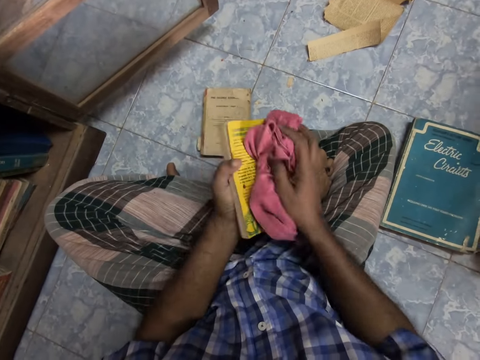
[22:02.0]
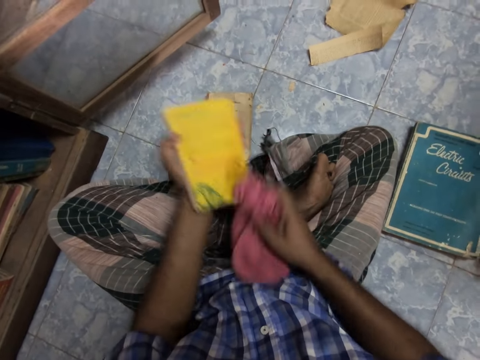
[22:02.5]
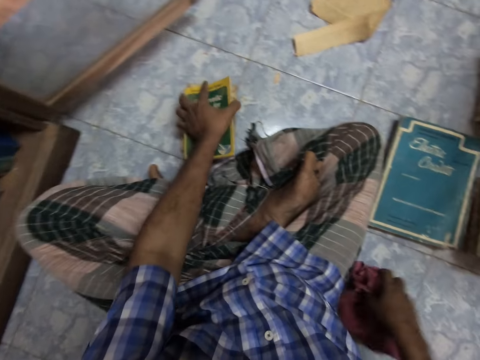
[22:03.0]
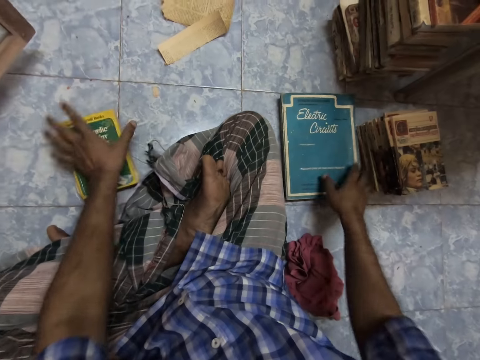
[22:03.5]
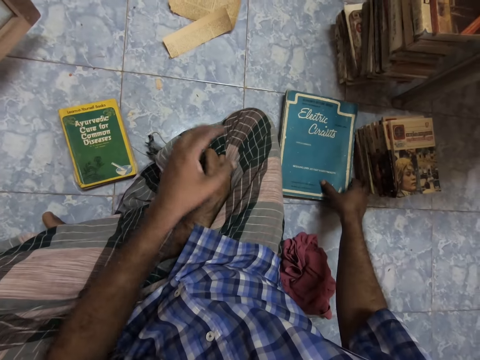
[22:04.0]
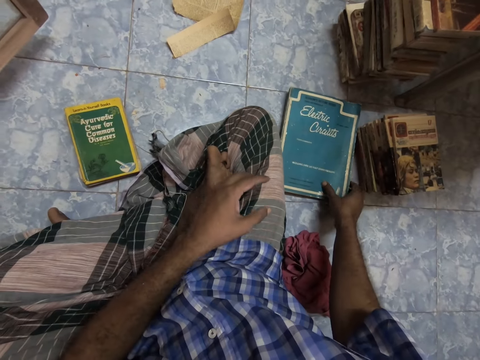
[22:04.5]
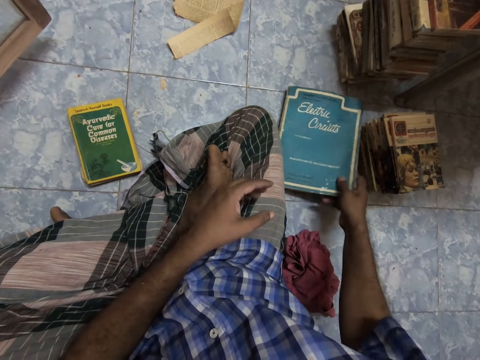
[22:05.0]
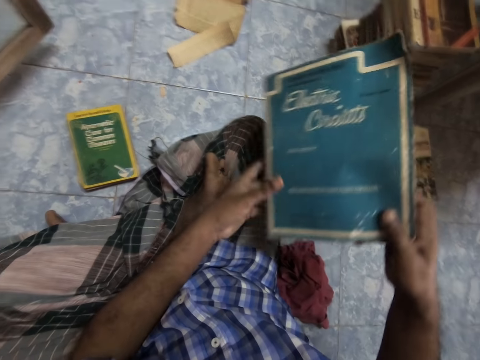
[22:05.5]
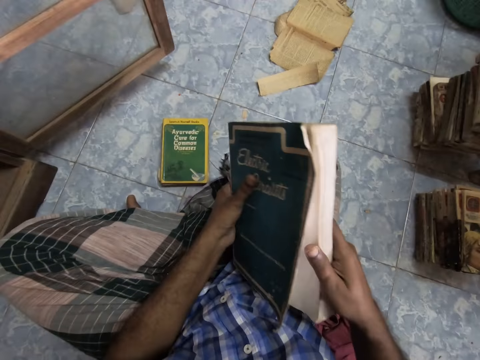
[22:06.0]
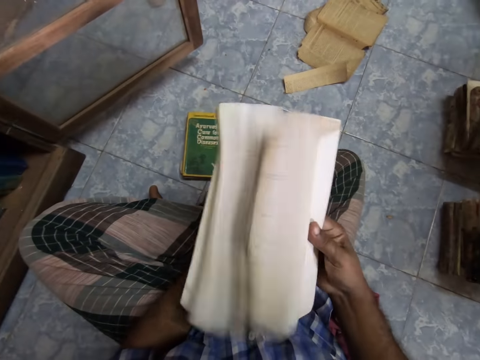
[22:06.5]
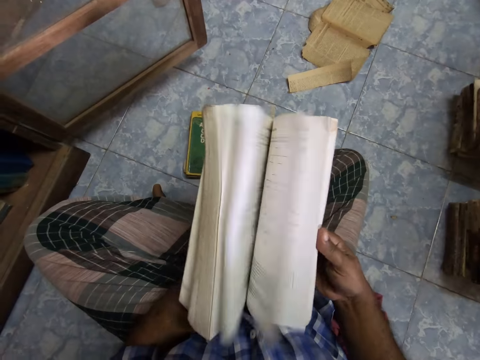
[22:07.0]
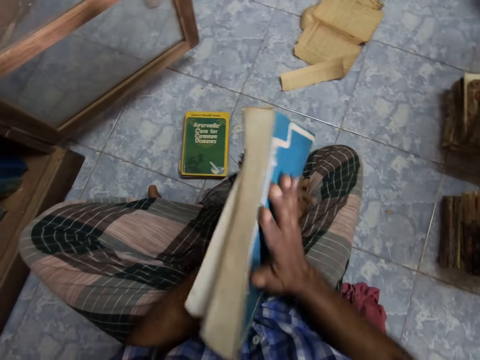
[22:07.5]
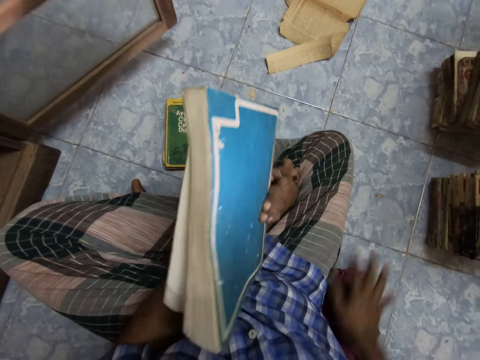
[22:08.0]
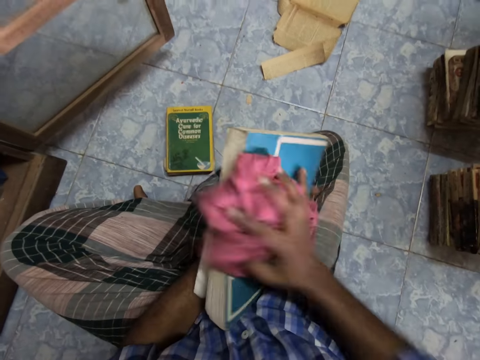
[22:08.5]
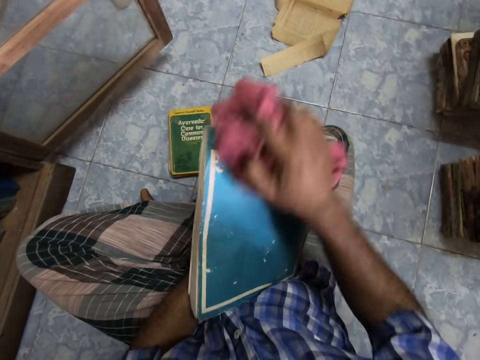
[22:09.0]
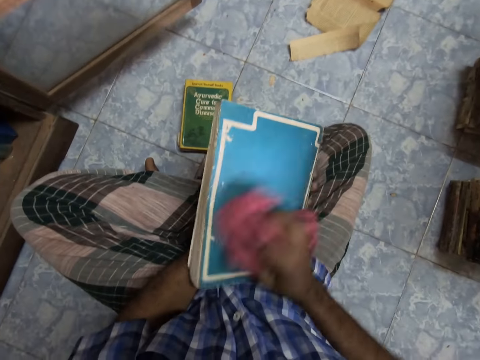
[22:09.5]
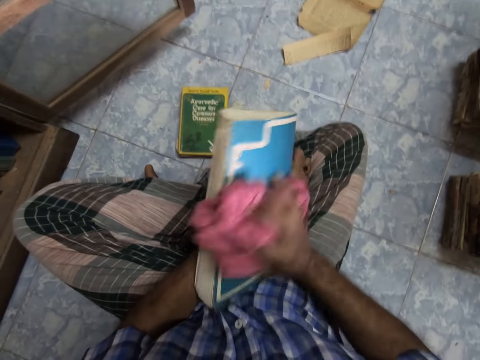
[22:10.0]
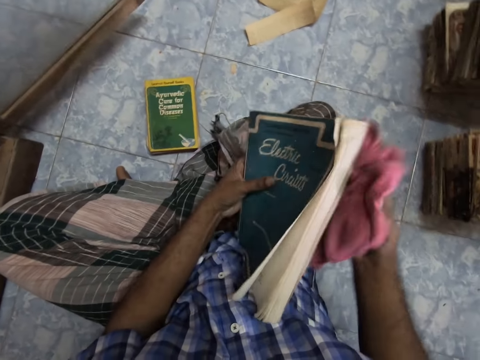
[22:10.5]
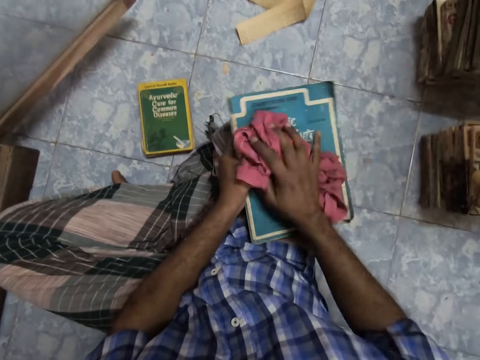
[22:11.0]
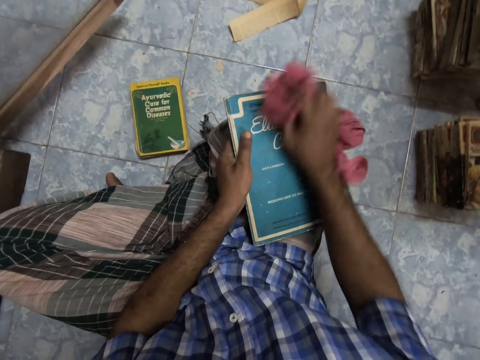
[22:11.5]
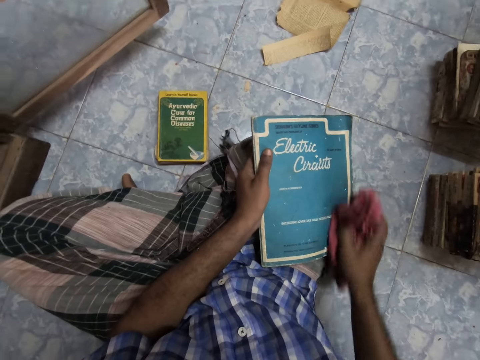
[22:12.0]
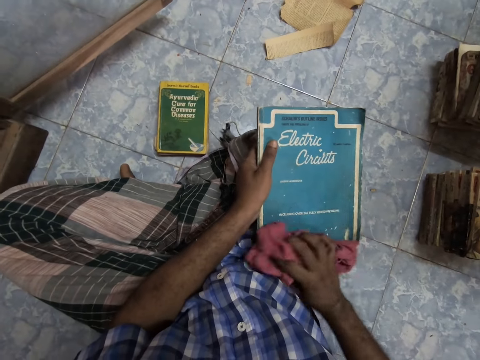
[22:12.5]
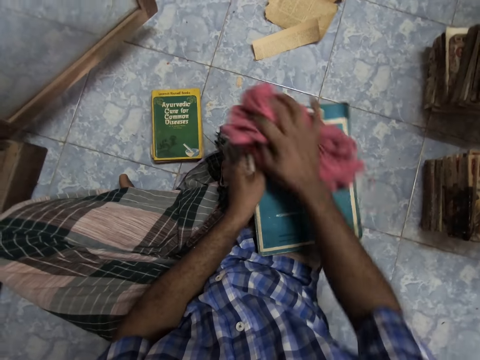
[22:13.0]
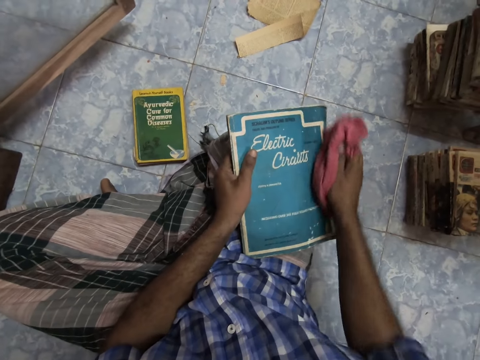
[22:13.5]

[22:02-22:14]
The camera wearer drops the cloth. They place the novel on another. They pick up the book. They adjust the book. They flip the pages. They wipe the book with their hand. They pick up the cloth. They wipe the cloth. They wipe the book.

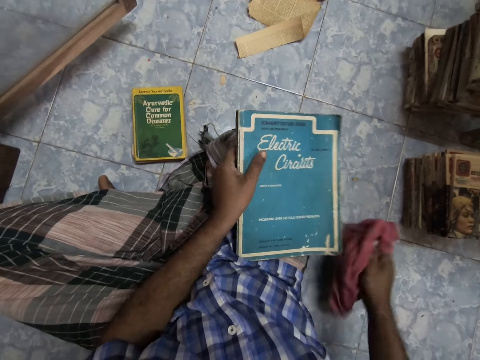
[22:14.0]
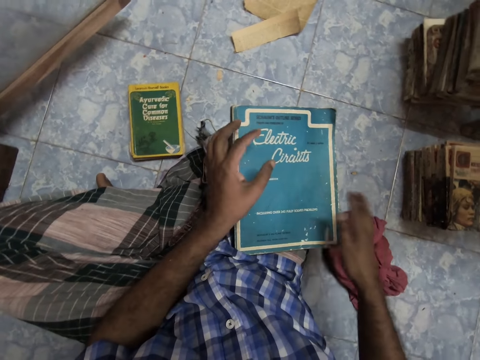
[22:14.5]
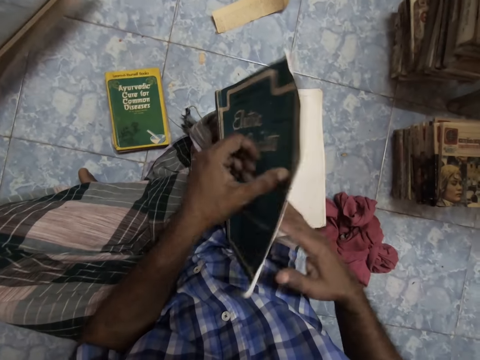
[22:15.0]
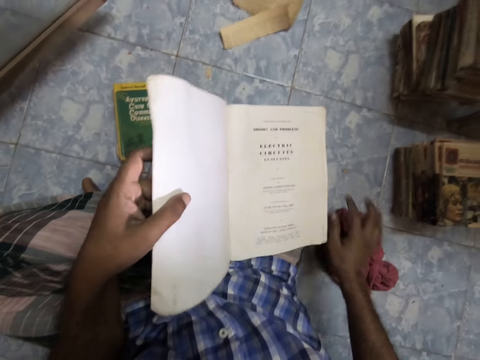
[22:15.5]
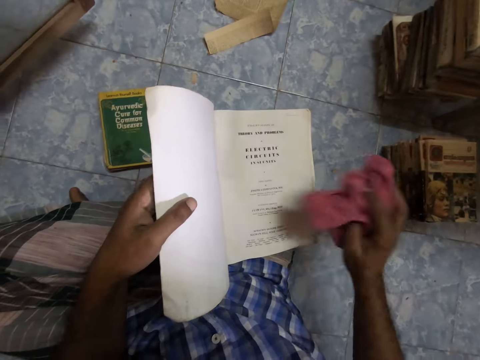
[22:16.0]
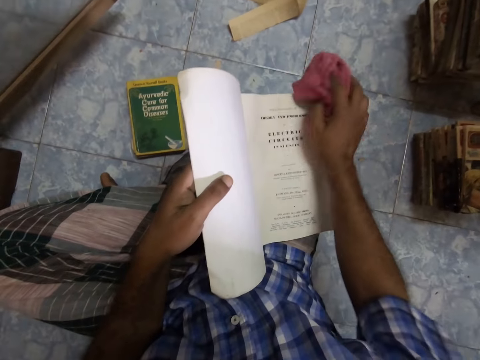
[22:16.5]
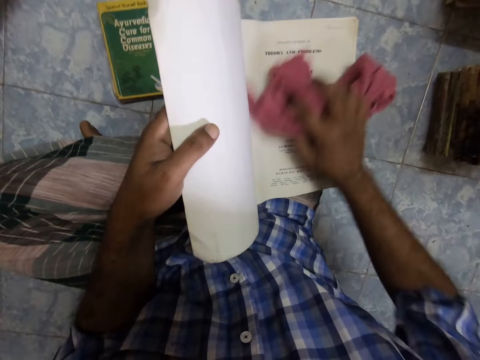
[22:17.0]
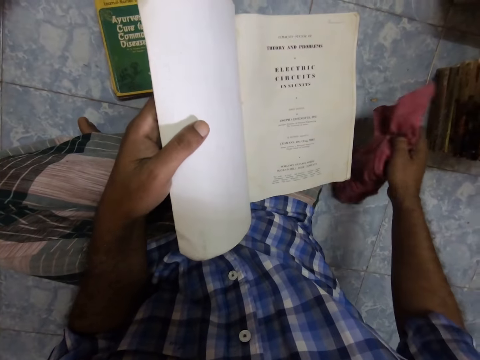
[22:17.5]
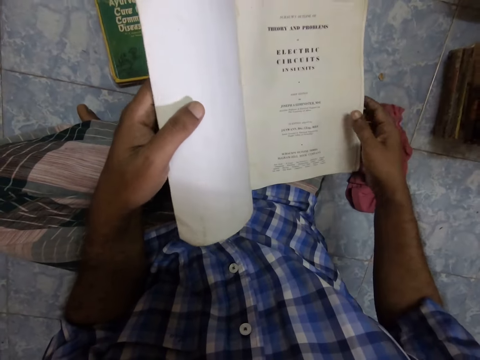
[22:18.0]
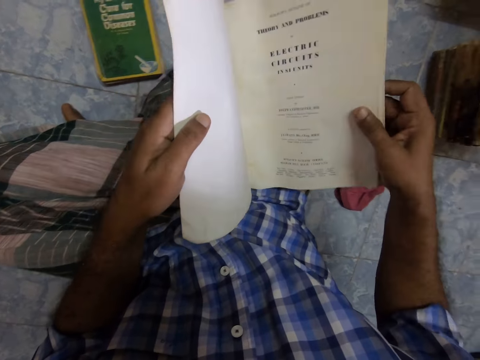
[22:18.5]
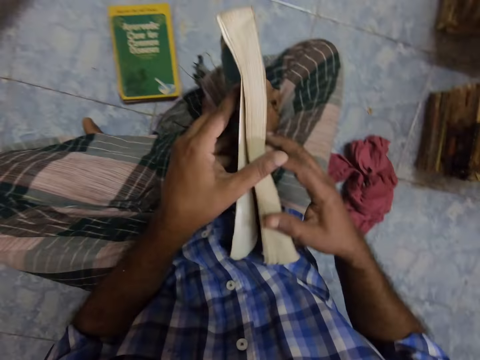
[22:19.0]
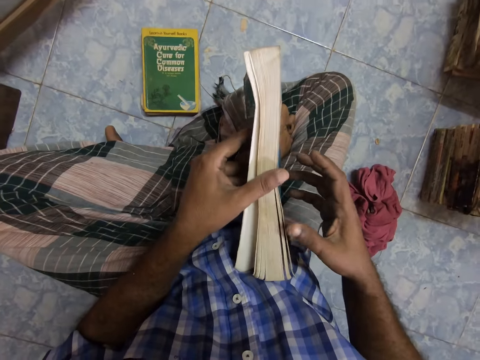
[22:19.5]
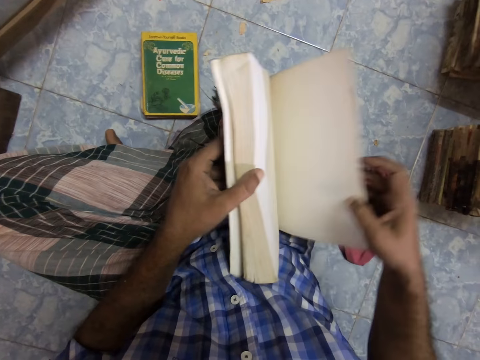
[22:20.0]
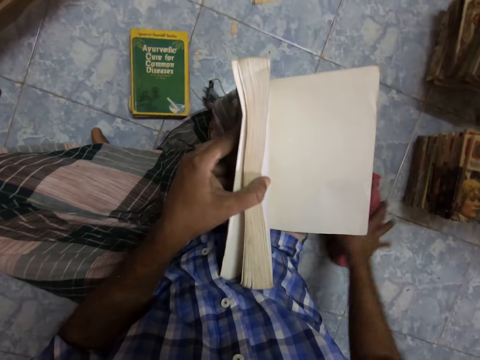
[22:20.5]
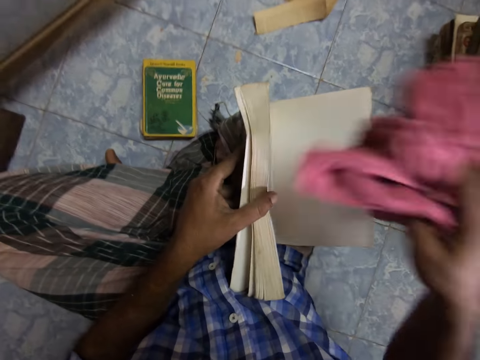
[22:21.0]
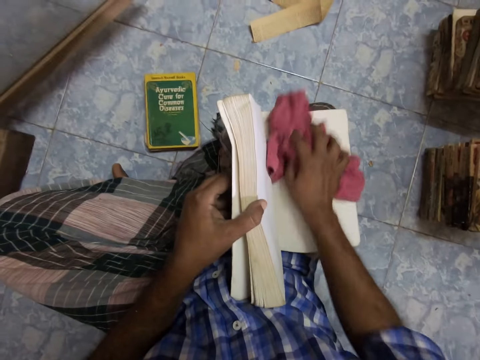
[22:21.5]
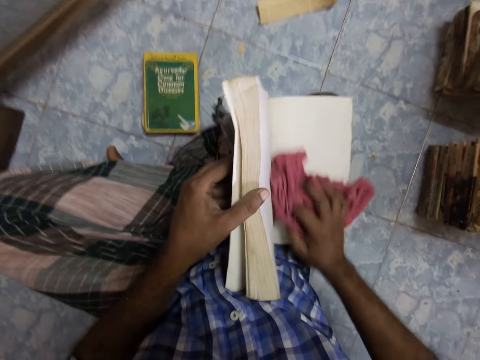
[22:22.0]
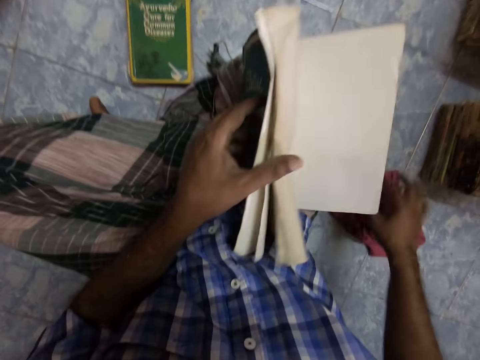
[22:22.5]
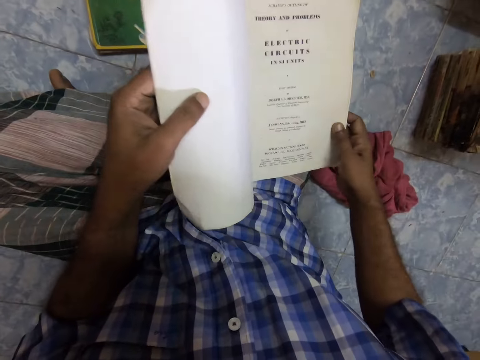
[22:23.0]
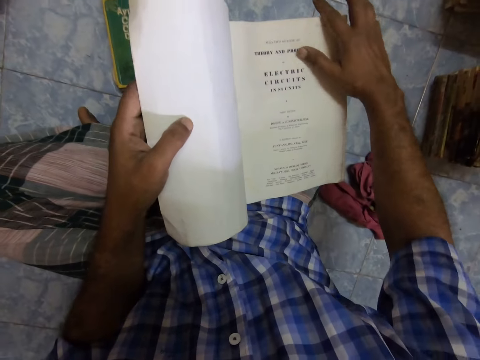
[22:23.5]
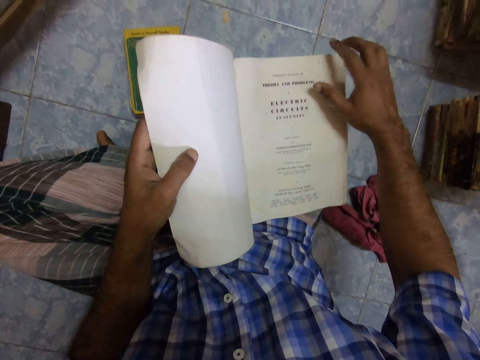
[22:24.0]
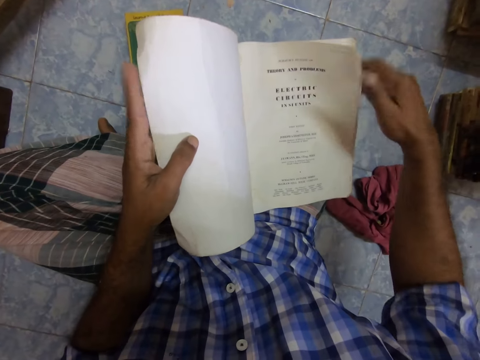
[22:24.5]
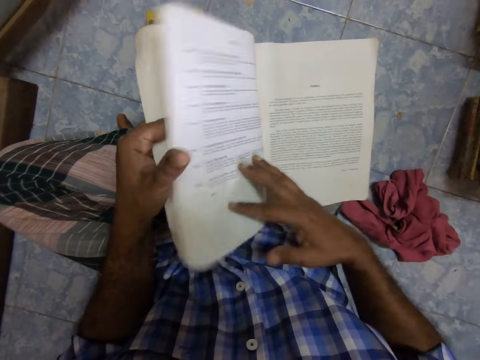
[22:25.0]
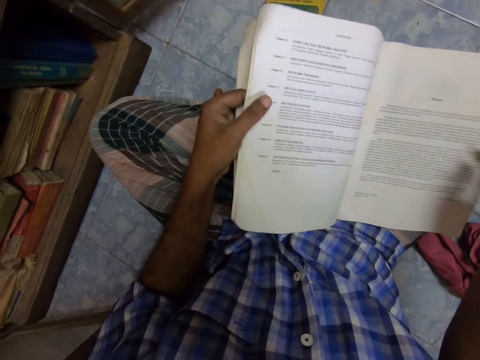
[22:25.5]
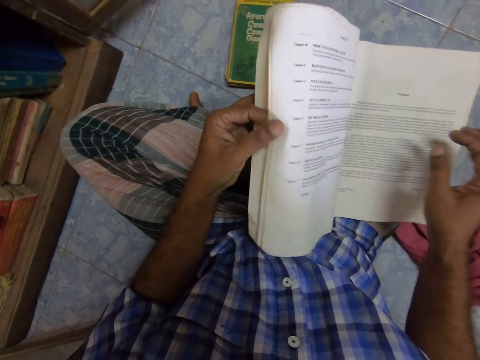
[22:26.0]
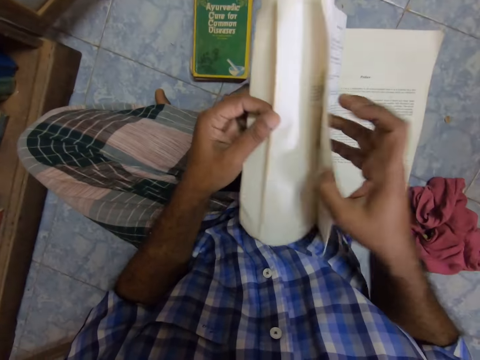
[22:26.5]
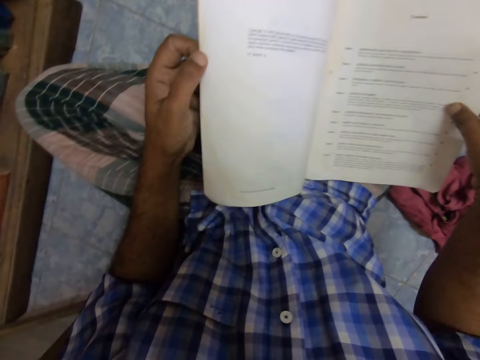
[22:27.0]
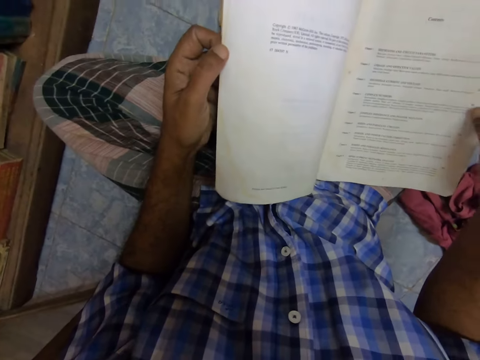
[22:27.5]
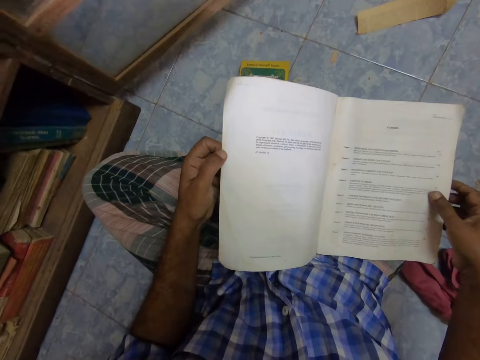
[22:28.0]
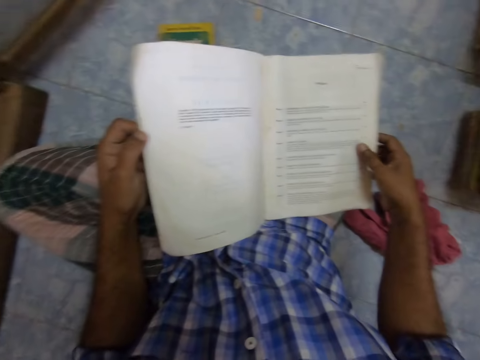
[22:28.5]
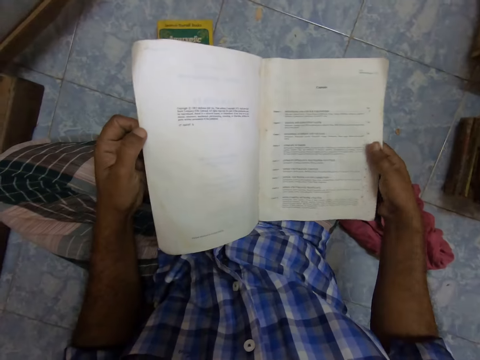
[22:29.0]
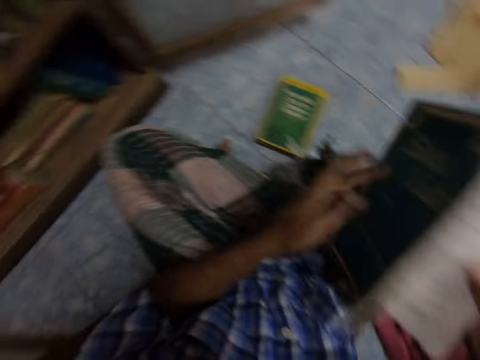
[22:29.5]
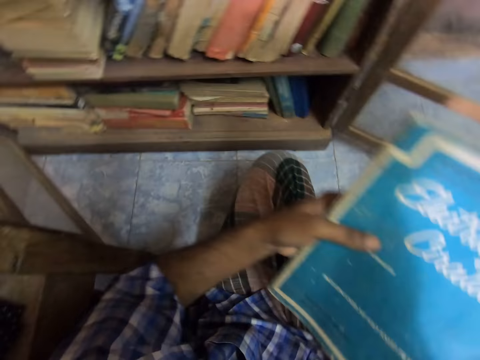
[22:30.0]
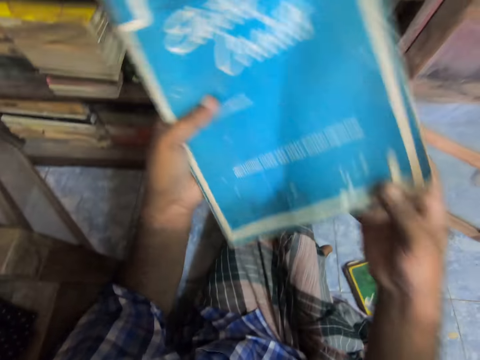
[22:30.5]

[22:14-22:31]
The camera wearer drops the cloth. They flip a page. They adjust the book. They pick up the cloth. They wipe the book. They drop the cloth. They check the book. They adjust the cloth. They close the book. They open the book. They pick up the cloth. They wipe the book. They drop the cloth. They adjust the book. They flip pages. They read the book. They close the book.
